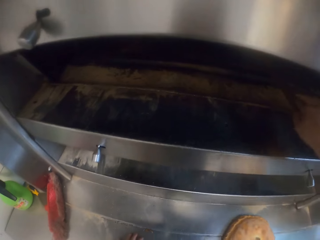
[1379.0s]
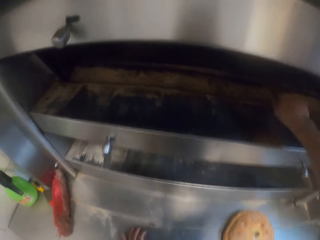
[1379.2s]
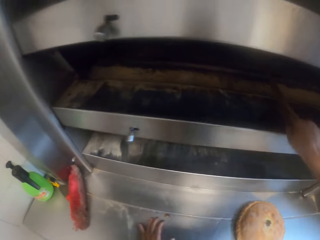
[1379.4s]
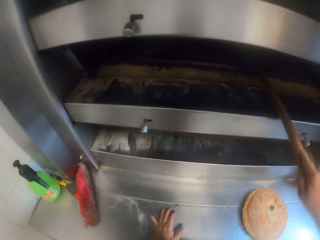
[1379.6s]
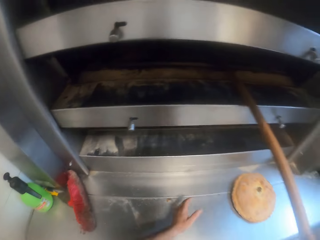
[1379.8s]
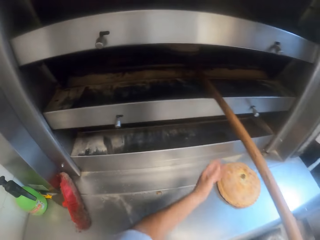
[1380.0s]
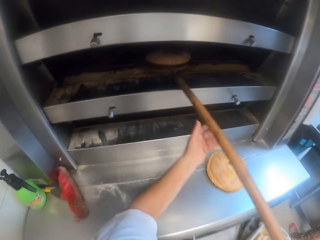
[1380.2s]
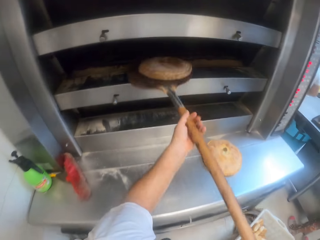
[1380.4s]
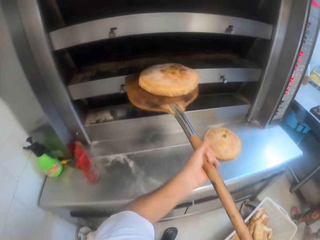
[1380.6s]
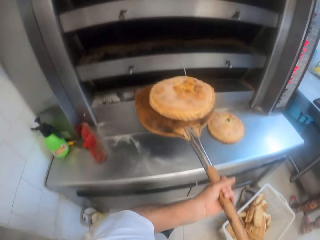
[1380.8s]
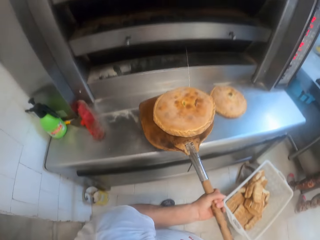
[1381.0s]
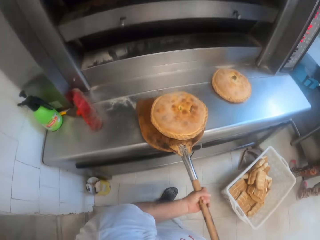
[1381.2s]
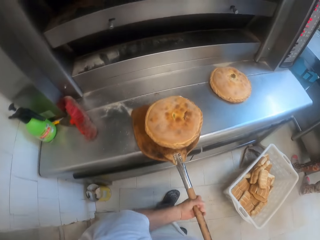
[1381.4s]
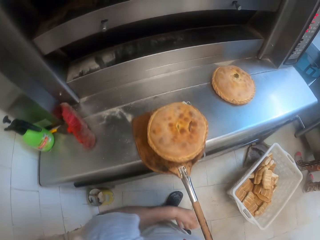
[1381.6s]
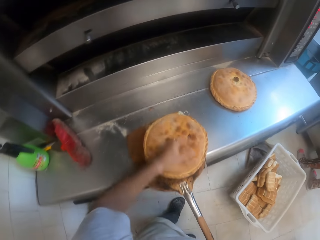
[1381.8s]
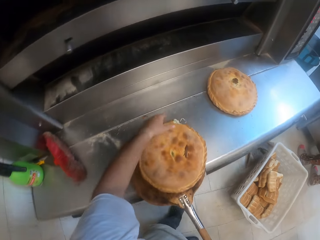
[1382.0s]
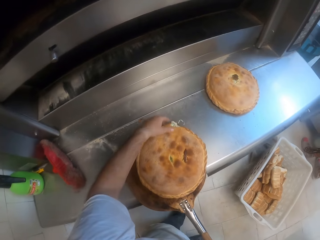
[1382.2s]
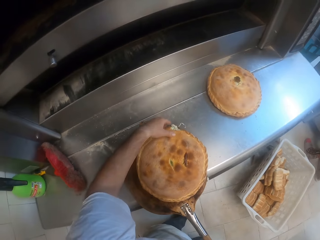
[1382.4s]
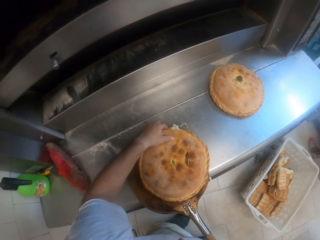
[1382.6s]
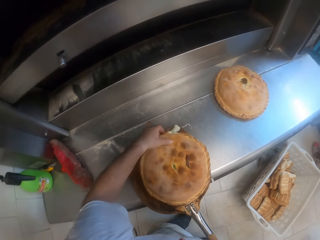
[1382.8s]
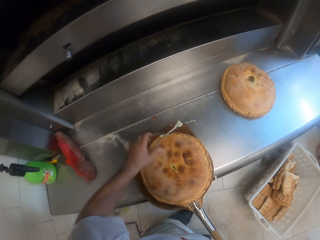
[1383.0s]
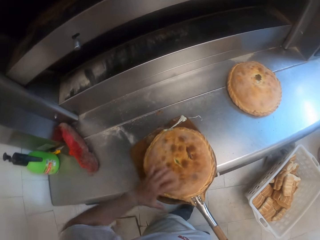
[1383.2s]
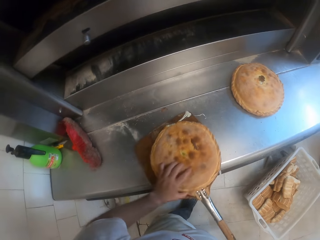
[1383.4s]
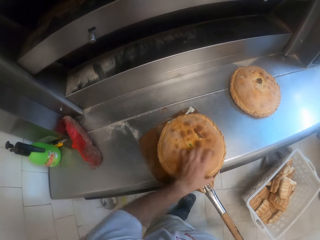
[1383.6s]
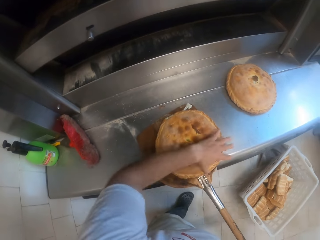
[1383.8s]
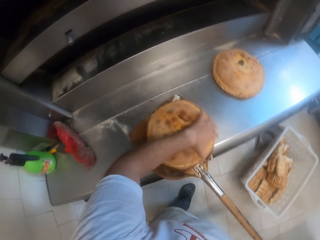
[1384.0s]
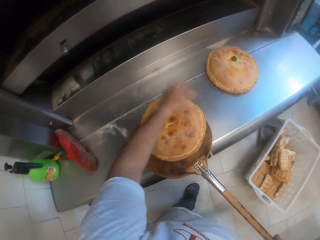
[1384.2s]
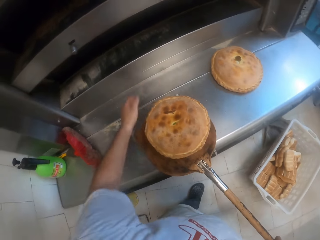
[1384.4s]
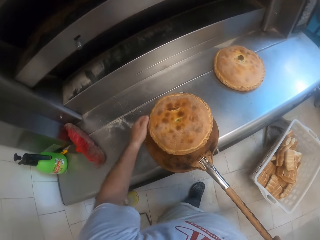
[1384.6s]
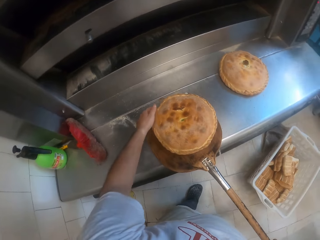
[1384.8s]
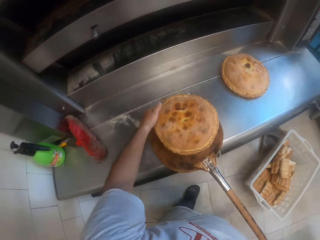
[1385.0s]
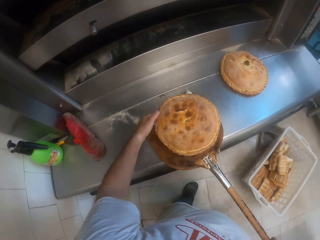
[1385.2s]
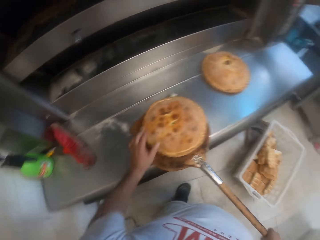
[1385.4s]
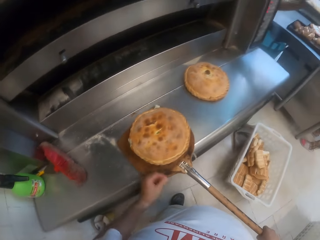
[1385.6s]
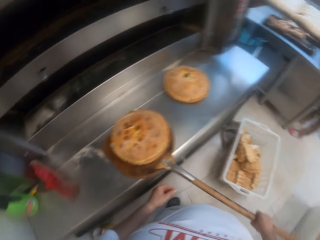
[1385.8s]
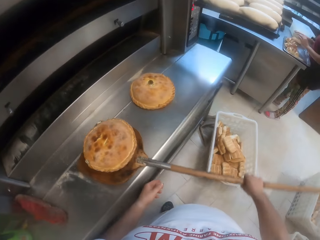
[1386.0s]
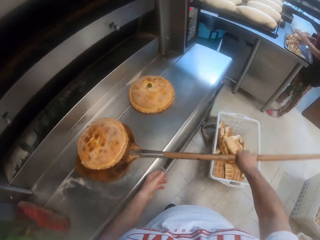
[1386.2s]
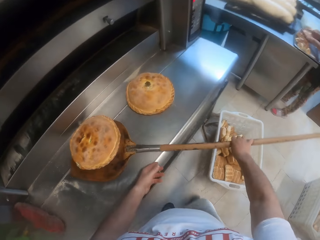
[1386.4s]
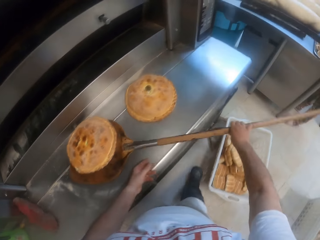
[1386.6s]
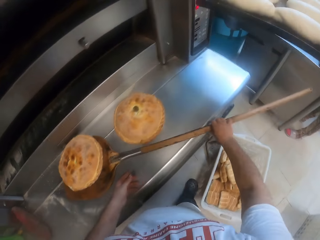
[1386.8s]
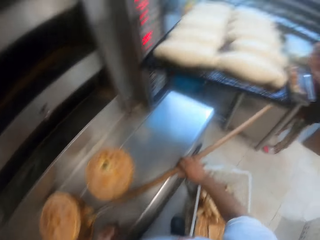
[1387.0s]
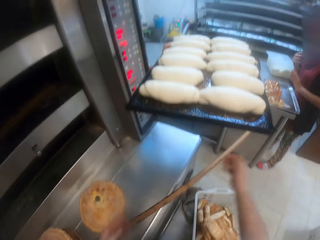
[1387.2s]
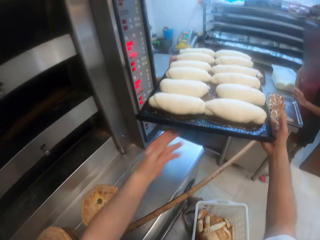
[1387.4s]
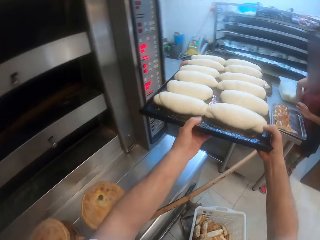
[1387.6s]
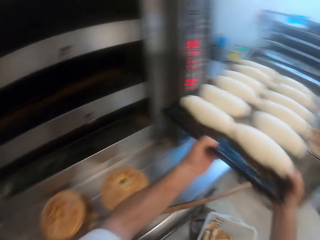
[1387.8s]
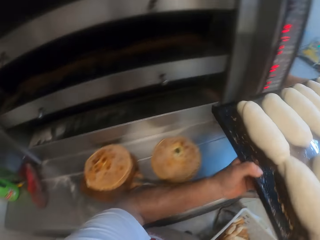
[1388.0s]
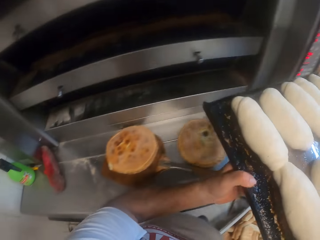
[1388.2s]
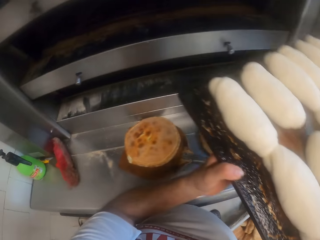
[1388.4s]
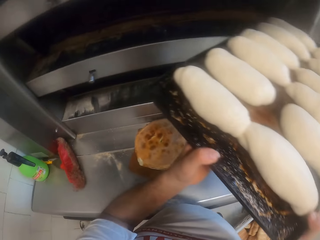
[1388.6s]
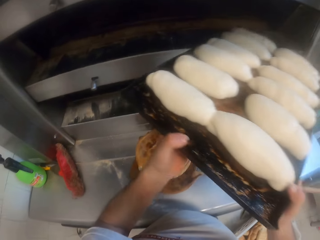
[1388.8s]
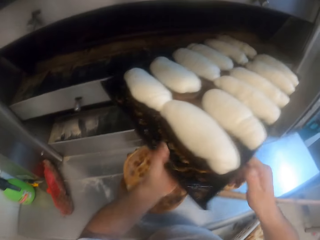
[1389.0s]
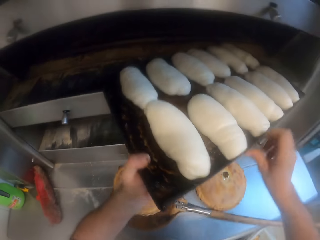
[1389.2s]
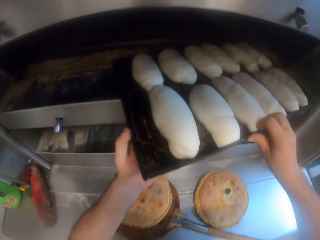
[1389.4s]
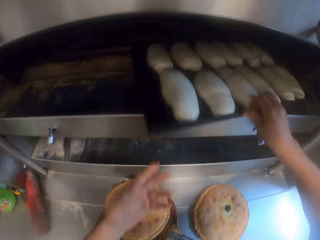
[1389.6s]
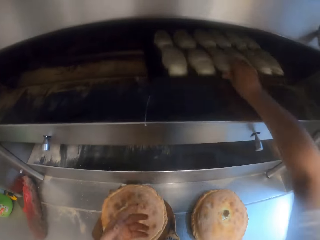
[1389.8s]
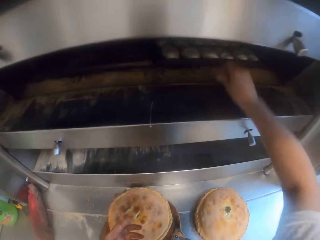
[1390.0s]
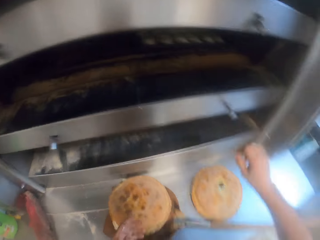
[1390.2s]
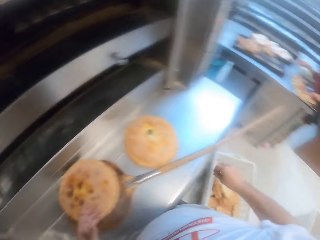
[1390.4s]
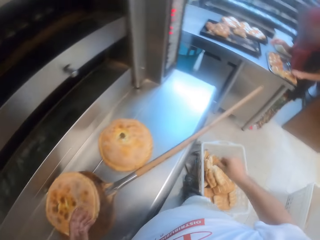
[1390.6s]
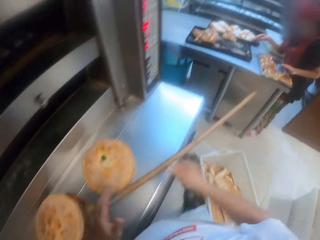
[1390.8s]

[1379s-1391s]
The camera wearer places the oven stick in the oven. He removes the bread from the oven. He drops the pizza with the pizza paddle on a countertop with both his hands. He touches the pizza on the pizza paddle with his left hand. He picks up the bread. He adjusts the bread. A woman touches a bread in a tray on the table with her right hand. The camera wearer collects a tray of bread from a man with both his hands. He places the oven stick on the table. He puts the tray of bread into the oven with both his hands.

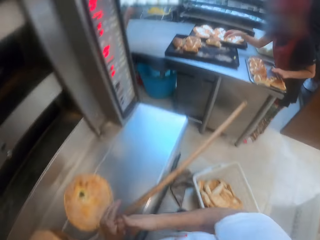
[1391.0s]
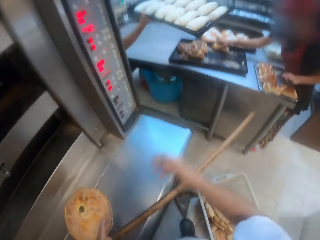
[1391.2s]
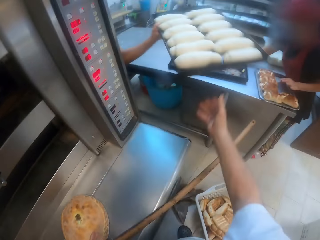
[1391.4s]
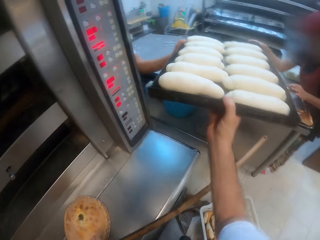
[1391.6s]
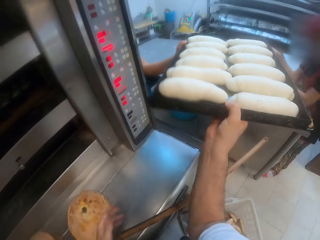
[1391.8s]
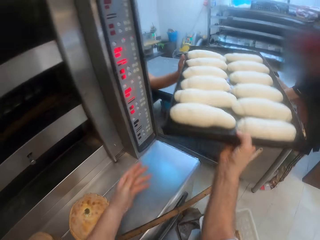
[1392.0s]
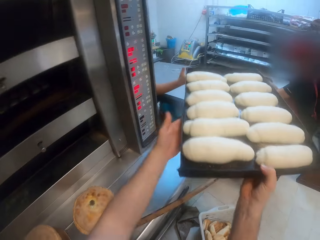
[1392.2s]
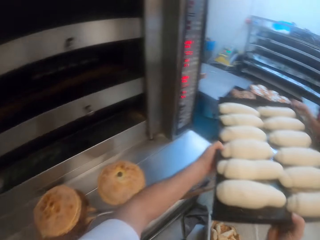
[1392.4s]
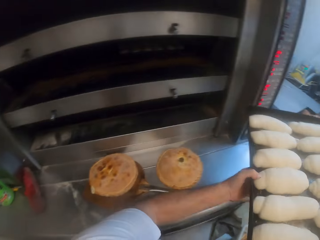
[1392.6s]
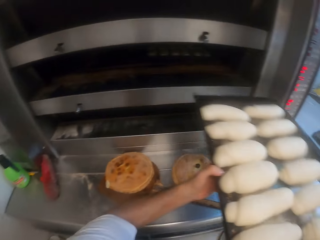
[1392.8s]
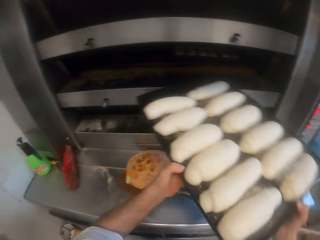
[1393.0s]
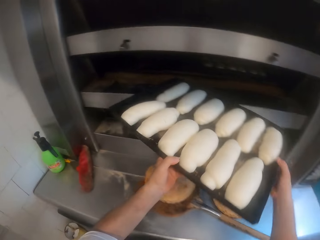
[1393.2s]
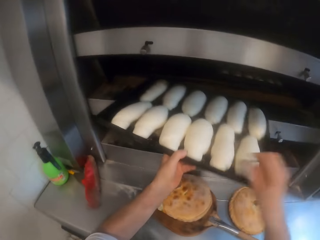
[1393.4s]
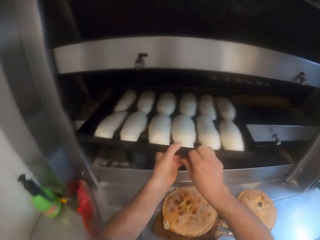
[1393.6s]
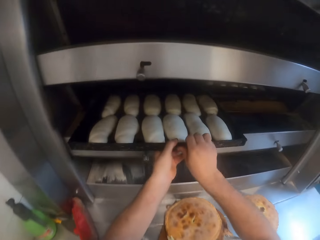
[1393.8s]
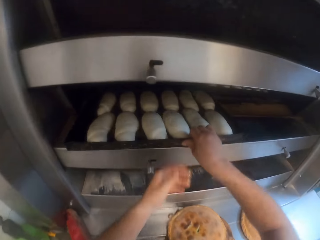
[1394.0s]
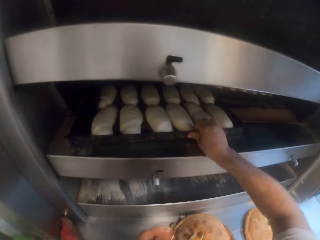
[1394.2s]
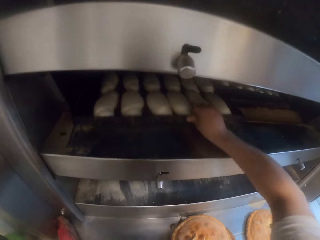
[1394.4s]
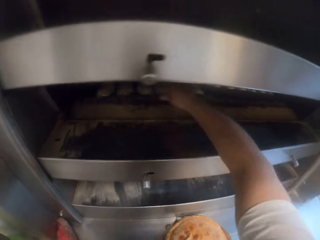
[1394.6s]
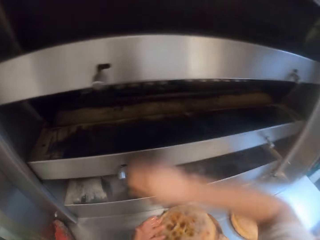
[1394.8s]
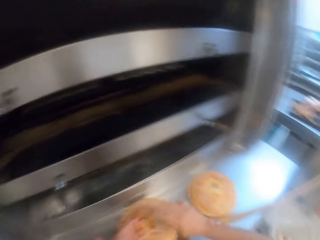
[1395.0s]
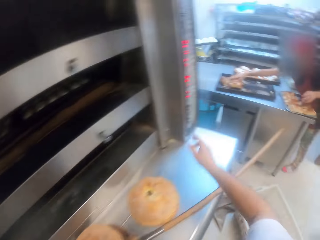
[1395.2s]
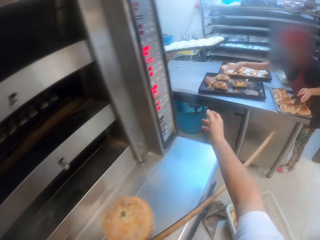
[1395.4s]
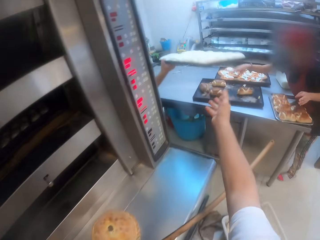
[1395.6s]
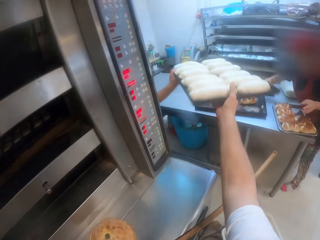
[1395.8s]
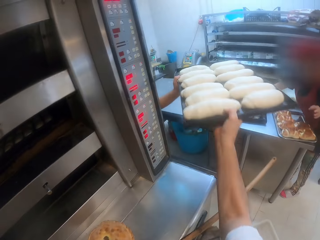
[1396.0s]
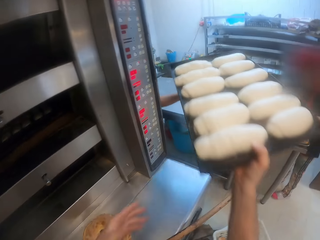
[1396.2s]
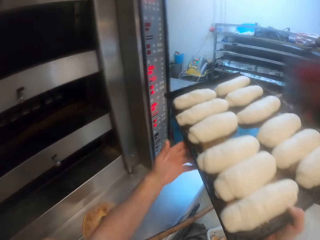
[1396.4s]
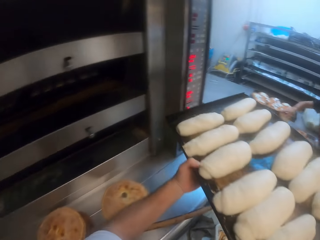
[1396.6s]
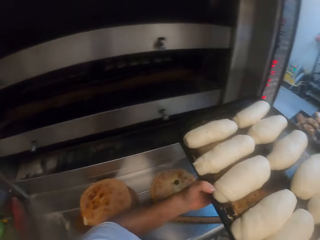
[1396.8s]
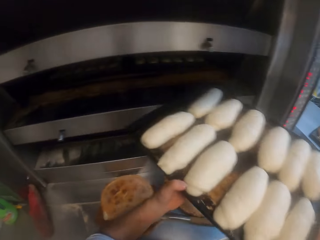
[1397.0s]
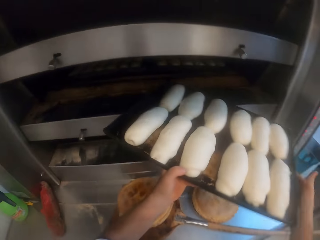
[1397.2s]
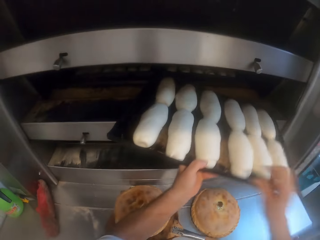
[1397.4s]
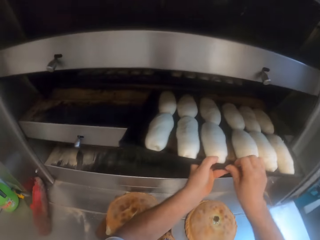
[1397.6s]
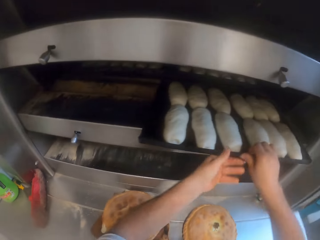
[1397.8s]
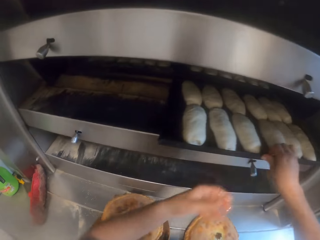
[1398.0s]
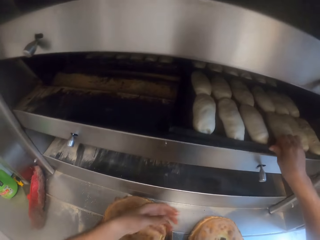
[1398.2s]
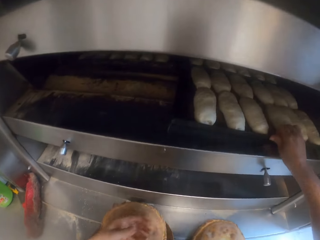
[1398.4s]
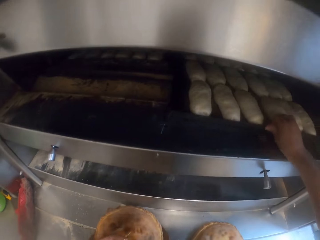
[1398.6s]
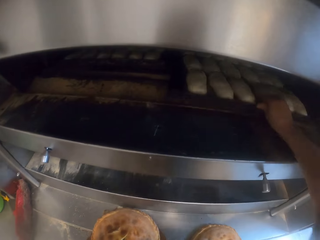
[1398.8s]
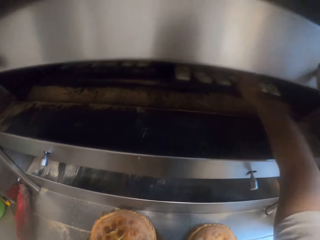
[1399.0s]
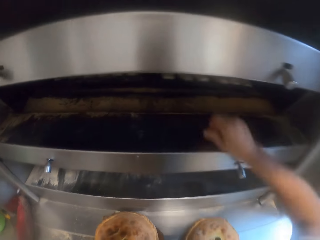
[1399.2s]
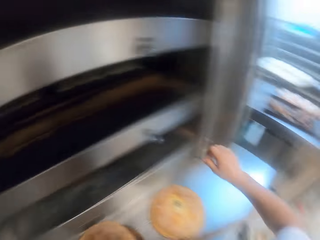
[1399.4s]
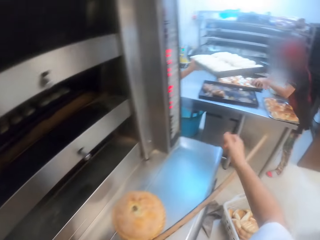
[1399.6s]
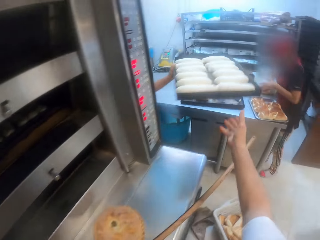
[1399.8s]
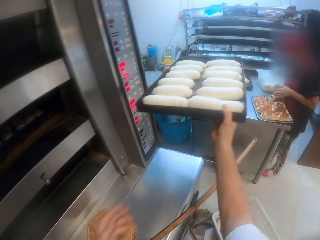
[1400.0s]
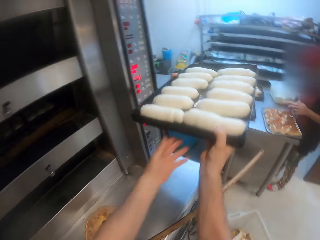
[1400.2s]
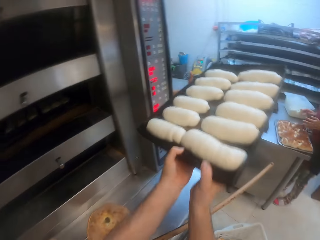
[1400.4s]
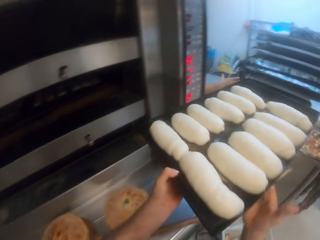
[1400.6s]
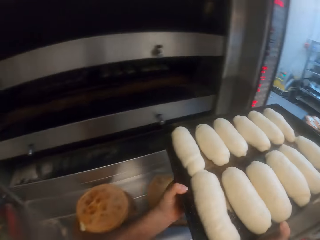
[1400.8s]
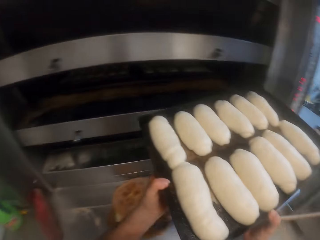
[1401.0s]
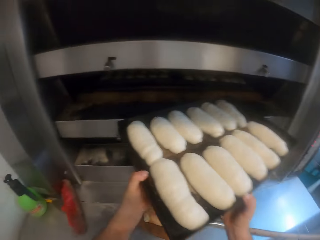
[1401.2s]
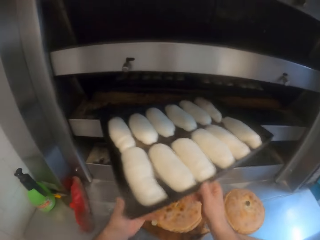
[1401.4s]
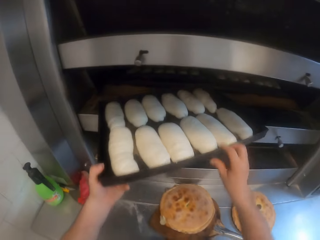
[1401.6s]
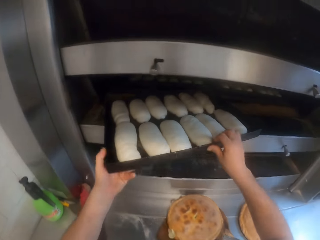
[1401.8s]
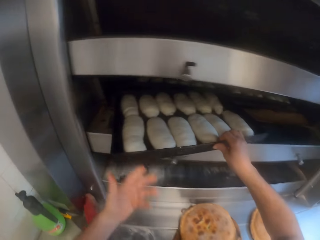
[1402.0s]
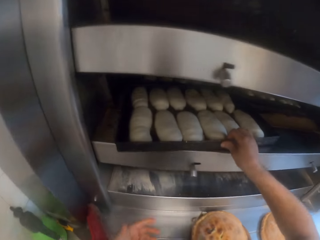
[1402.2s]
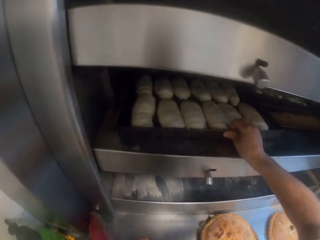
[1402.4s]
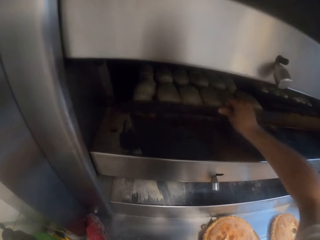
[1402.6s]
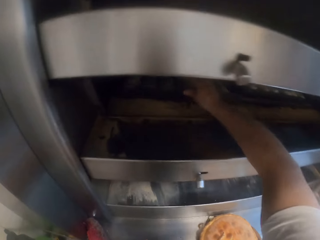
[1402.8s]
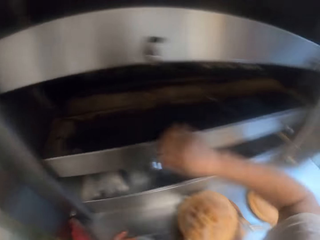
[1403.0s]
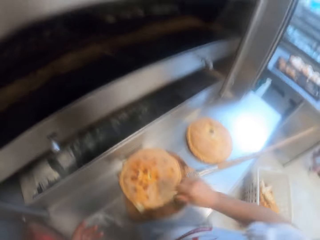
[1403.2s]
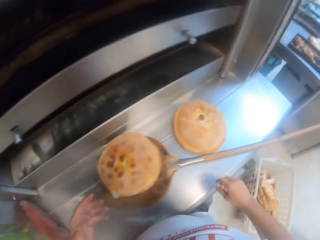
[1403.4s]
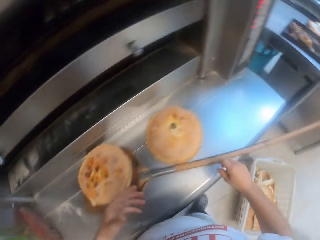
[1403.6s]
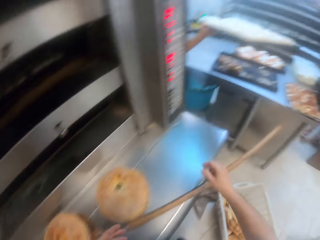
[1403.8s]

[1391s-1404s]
The camera wearer collects a tray of bread from a man with his right hand. He puts the tray of bread into the oven with both his hands. He collects a tray of bread from the man with his right hand. He puts the tray of bread into the oven with both his hands. He collects a tray of bread from the man with his right hand. He puts the tray of bread into the oven with both his hands.
